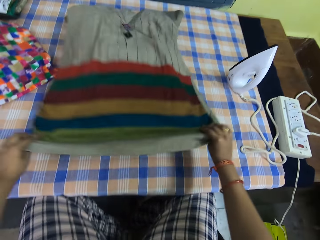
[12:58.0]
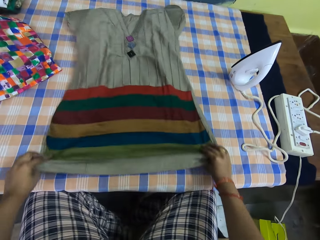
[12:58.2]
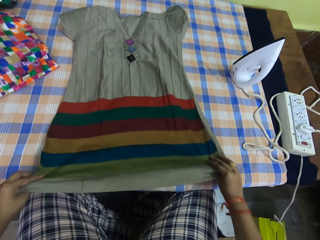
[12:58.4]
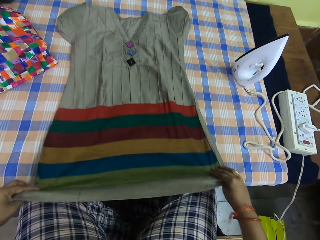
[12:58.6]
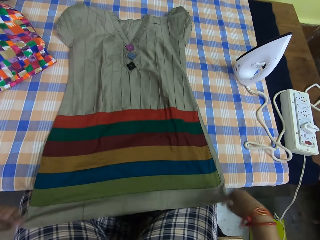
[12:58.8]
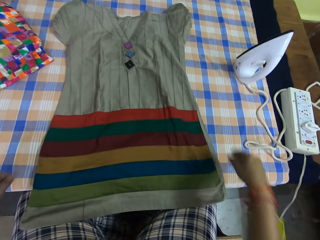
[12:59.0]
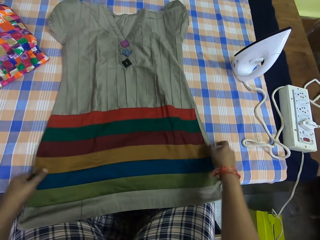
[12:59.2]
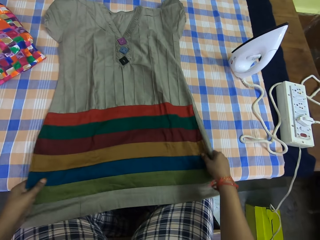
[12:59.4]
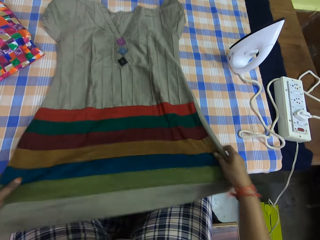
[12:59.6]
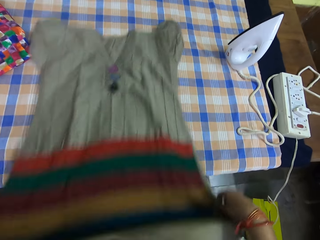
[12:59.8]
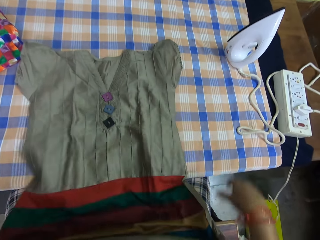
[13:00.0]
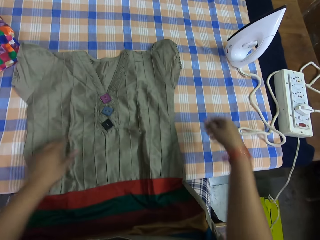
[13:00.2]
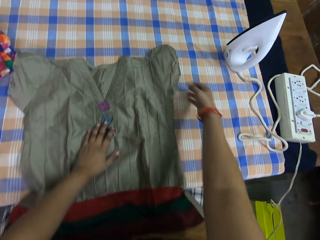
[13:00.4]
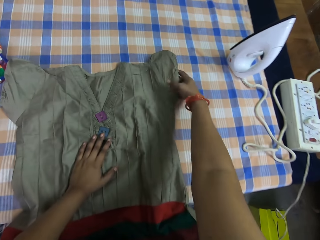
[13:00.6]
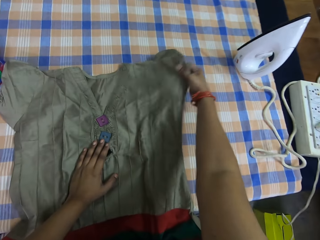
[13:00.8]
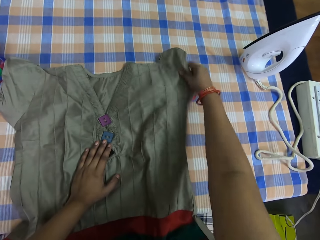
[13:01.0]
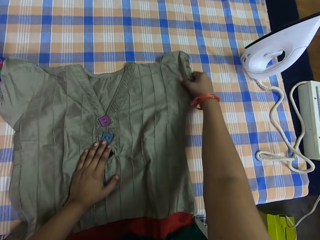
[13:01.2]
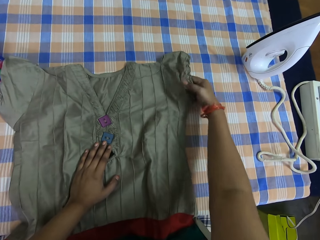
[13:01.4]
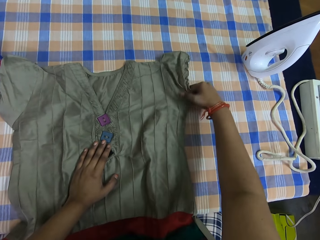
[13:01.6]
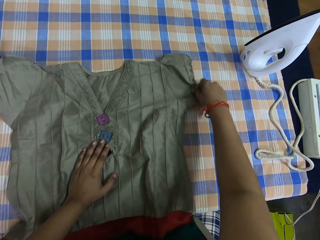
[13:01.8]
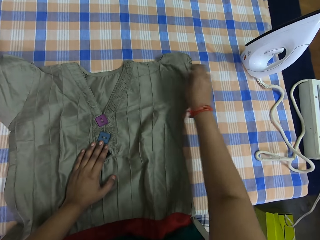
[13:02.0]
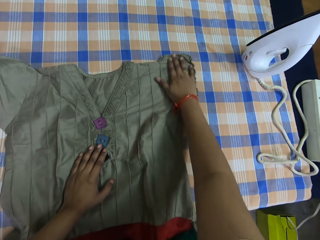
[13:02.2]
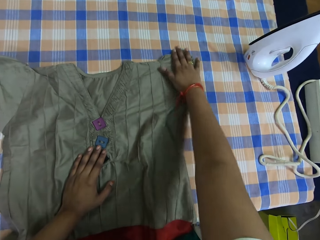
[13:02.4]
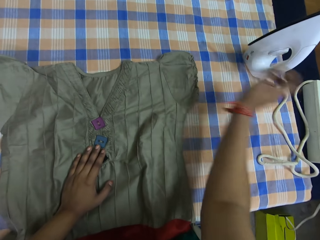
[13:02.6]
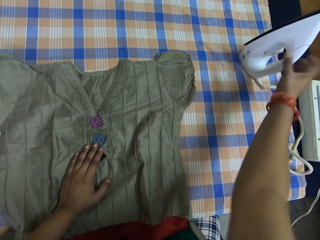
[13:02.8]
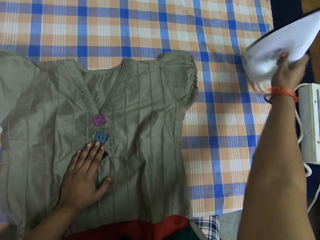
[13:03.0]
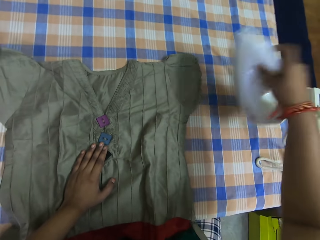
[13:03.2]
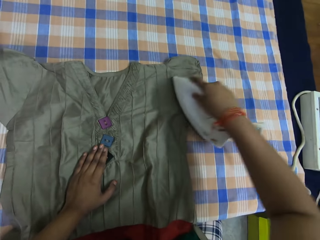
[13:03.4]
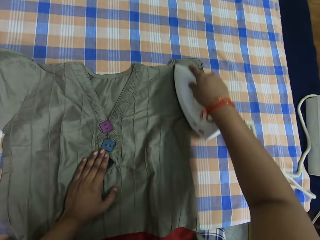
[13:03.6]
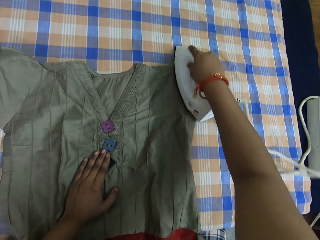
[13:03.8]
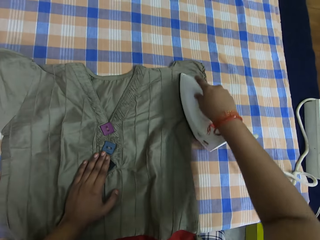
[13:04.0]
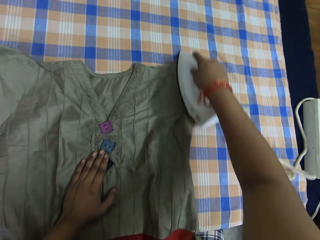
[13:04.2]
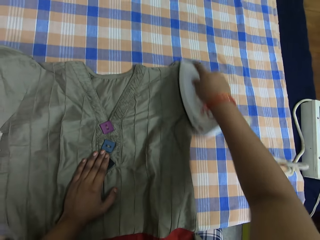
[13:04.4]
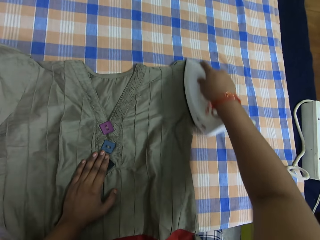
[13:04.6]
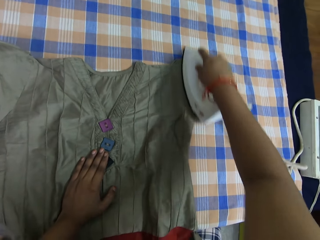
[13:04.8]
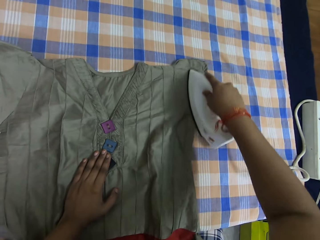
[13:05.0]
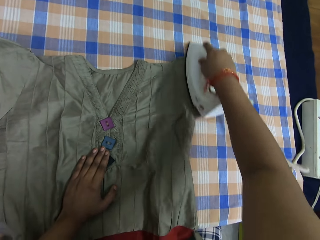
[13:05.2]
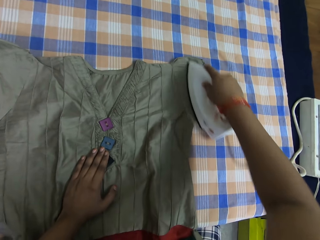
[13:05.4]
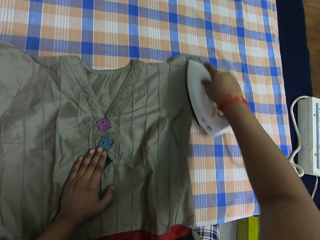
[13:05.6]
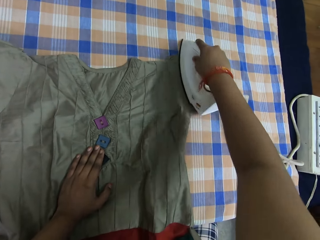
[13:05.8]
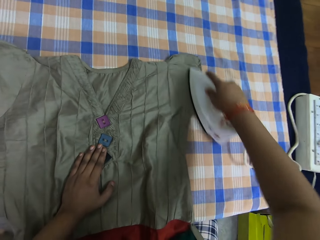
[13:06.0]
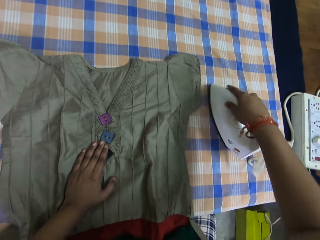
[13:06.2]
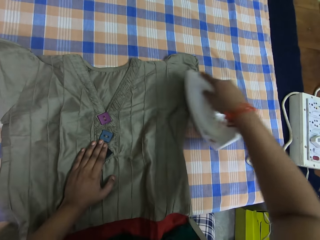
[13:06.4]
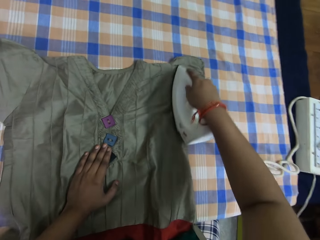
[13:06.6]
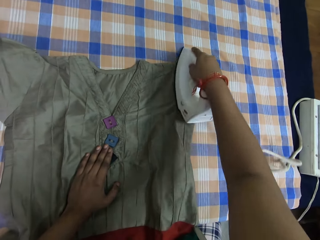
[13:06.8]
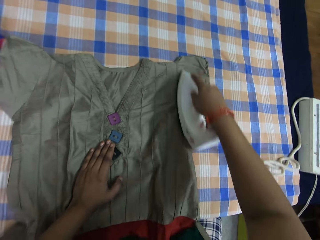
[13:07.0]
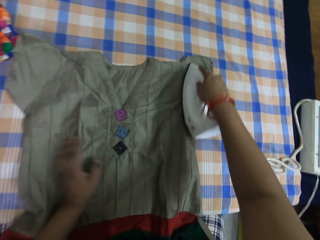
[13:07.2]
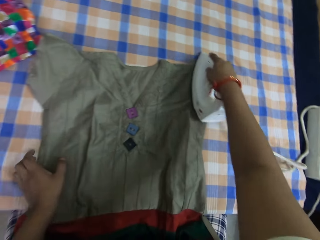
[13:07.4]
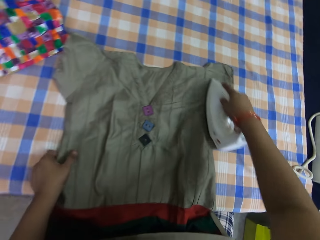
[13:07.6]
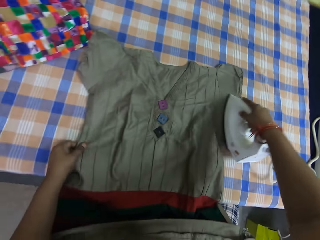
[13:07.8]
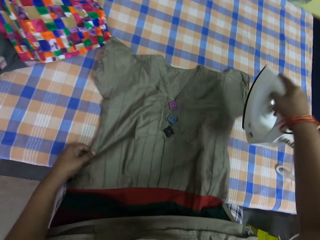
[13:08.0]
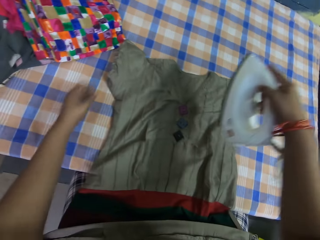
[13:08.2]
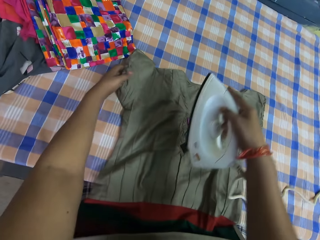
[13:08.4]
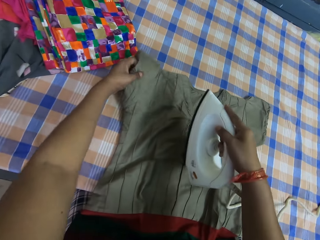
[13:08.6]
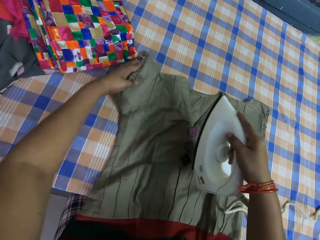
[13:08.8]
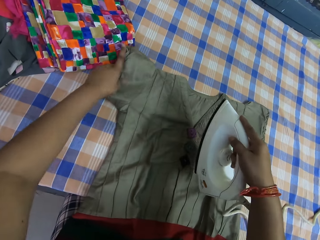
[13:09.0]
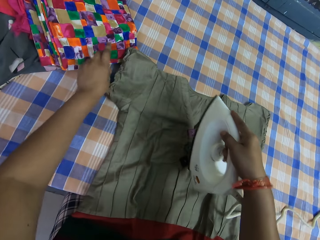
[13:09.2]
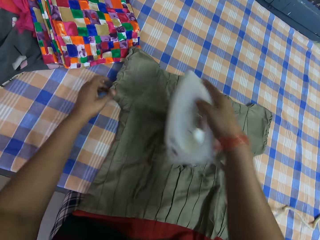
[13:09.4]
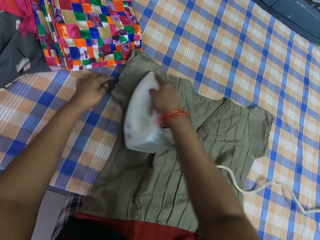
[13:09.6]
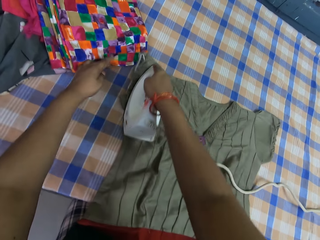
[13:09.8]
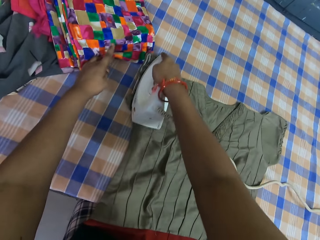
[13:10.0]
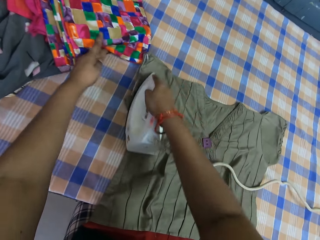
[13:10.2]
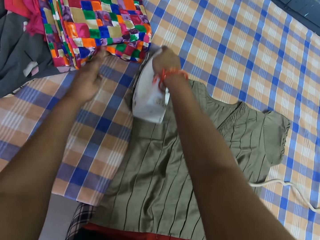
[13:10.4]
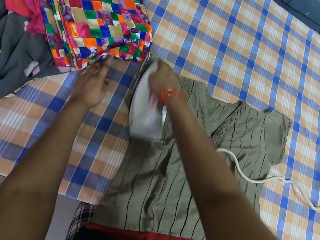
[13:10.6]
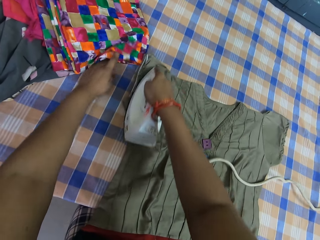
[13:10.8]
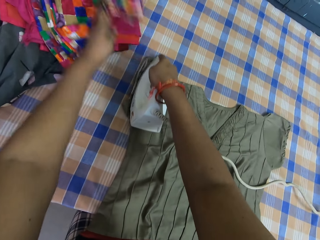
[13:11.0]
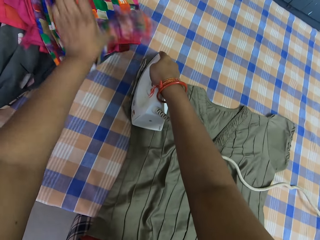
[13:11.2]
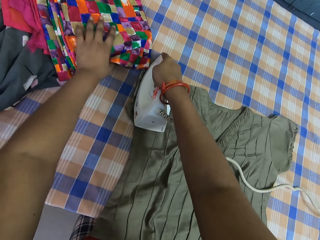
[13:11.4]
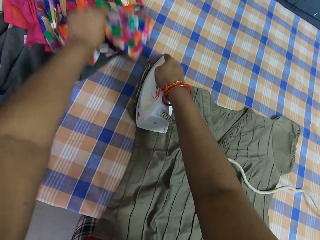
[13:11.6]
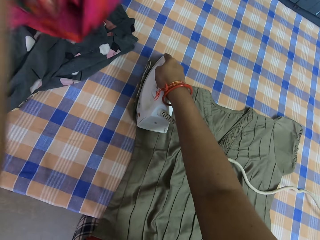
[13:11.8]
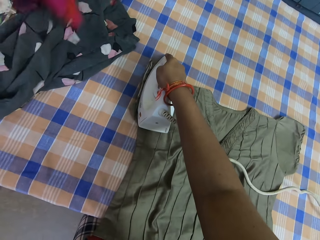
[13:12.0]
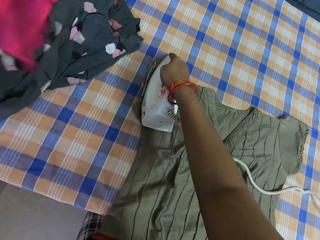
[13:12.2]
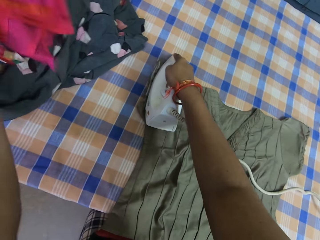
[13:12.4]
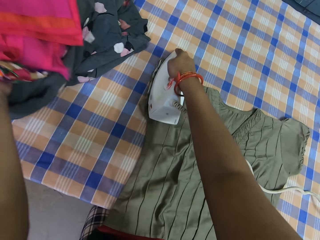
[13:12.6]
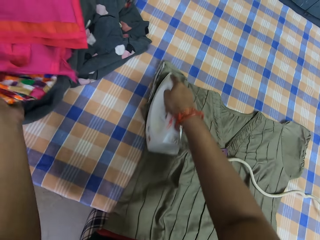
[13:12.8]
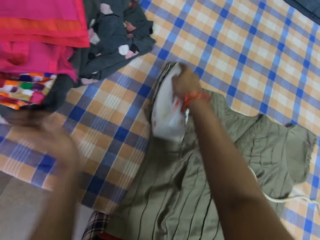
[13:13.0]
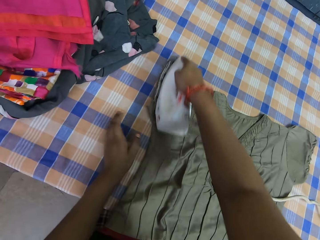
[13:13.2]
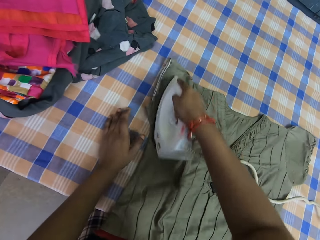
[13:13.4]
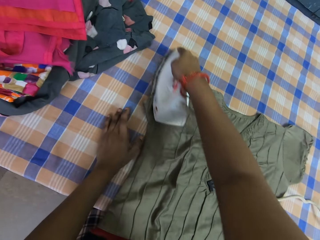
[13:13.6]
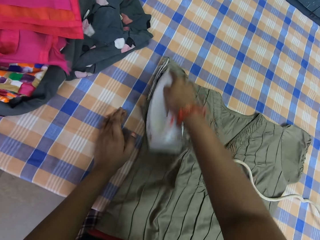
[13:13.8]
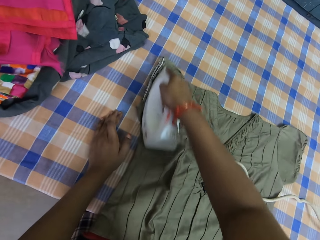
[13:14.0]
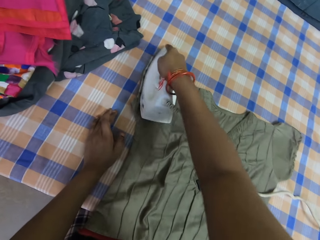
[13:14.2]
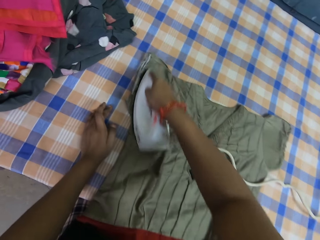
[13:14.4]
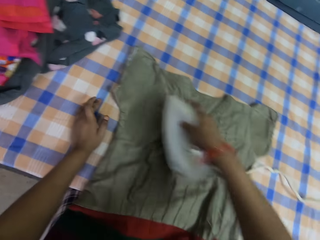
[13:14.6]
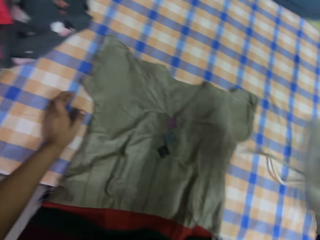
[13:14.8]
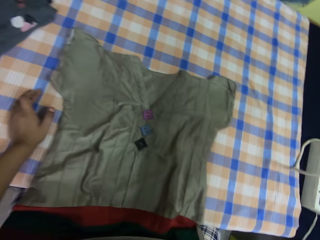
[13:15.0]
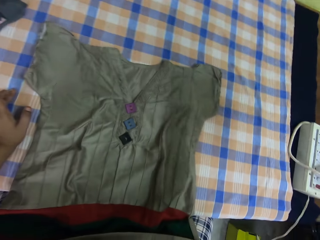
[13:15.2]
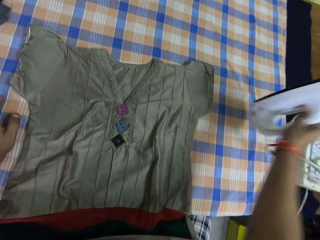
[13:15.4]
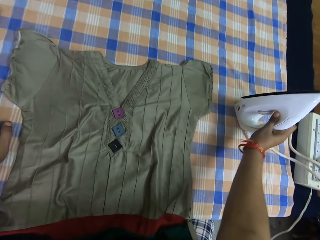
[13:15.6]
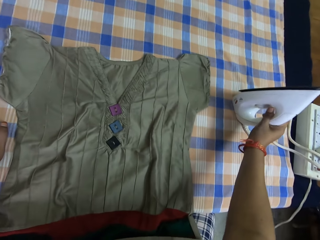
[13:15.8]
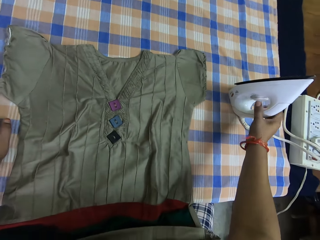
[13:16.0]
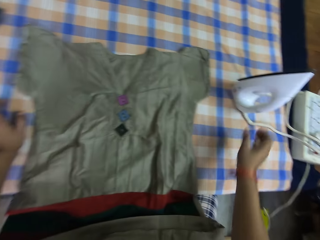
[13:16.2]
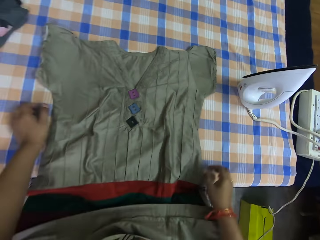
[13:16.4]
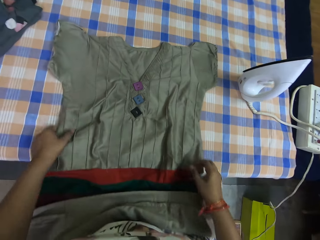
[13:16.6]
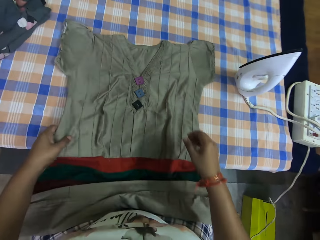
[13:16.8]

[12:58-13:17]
The camera wearer puts down the cloth. He pulls the cloth. He adjusts the cloth on the table with both hands. He picks up the iron box. He holds the cloth on the table with his left hand and smoothens the cloth on the table with the pressing iron in his right hand. He adjusts the cloth. He irons the cloth. He moves clothes. He irons the cloth. He puts down the iron box. He picks up the cloth.

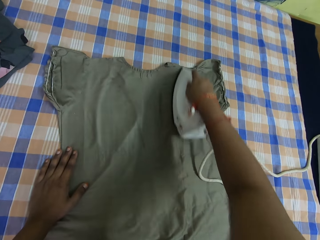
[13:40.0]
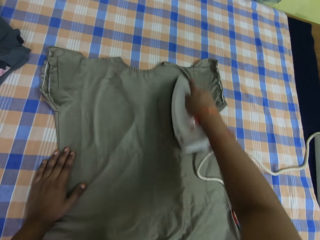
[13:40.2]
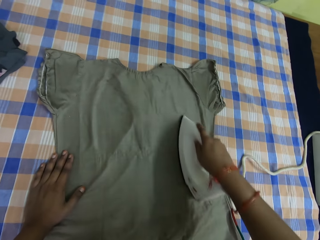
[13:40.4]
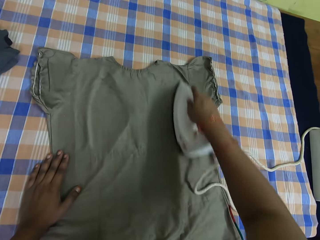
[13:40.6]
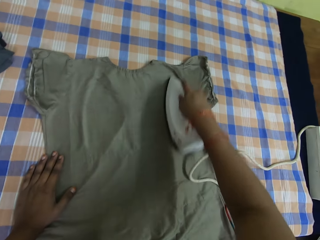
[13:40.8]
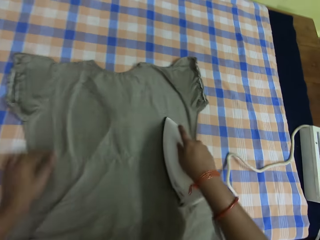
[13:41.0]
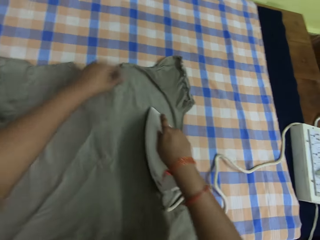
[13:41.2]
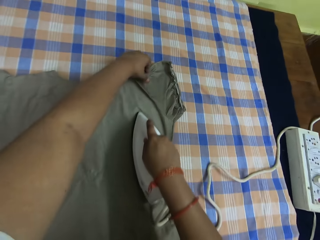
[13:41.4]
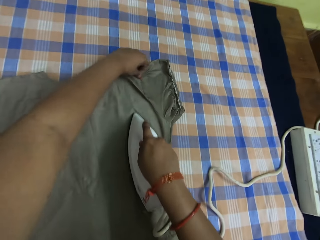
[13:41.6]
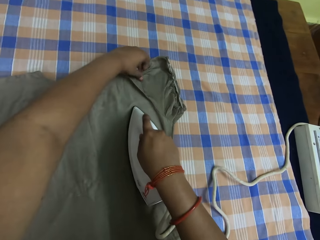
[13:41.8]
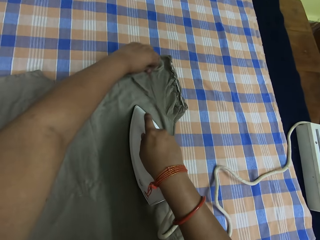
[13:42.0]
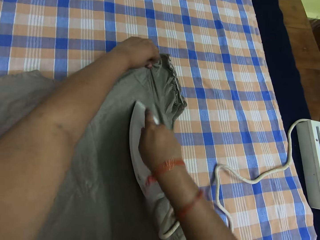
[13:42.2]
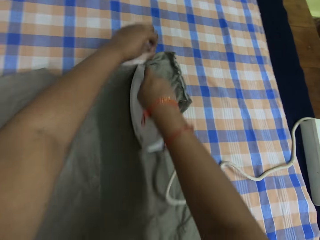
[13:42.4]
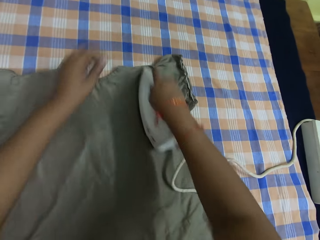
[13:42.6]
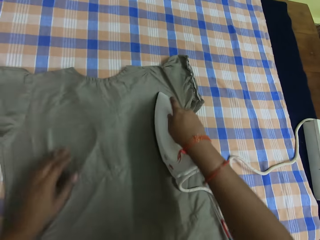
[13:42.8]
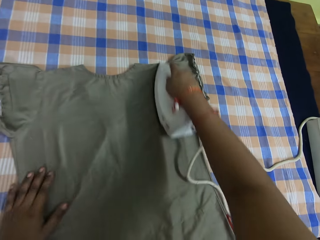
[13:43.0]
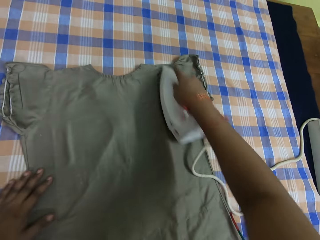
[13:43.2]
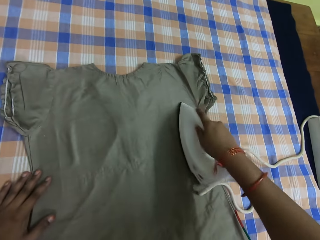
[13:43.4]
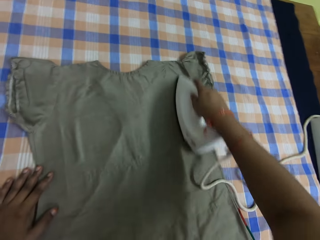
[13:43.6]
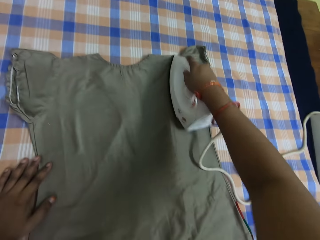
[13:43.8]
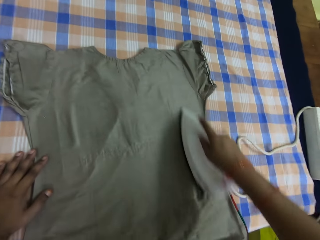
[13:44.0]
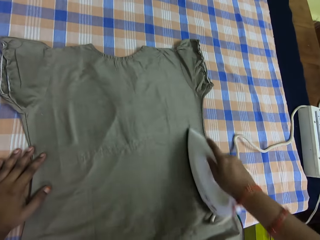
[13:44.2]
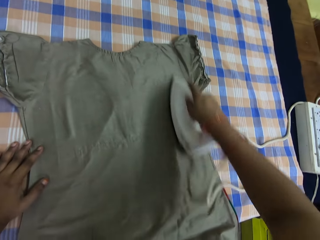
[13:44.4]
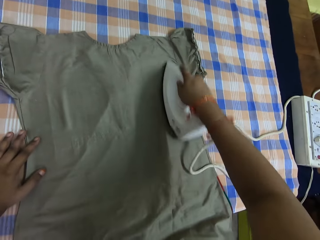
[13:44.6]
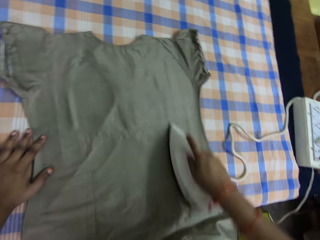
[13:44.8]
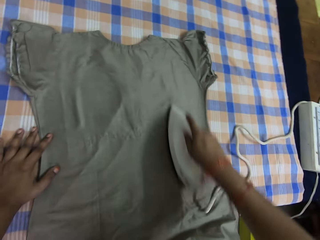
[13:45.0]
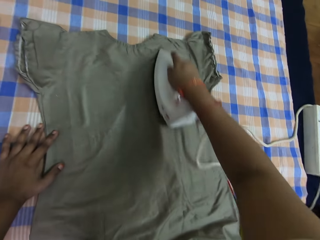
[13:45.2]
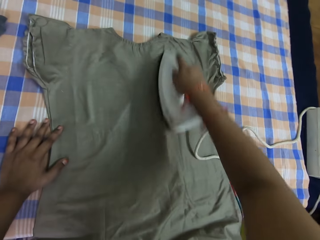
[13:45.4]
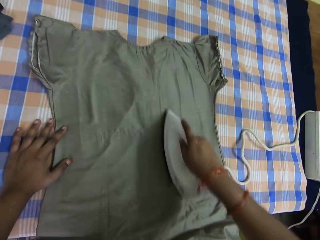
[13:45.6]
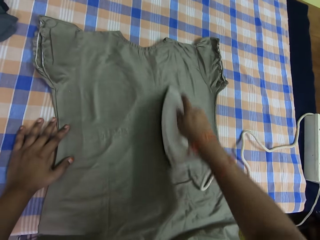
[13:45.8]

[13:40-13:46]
The camera wearer adjusts the cloth. They iron the cloth.
